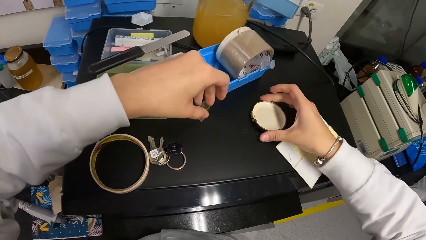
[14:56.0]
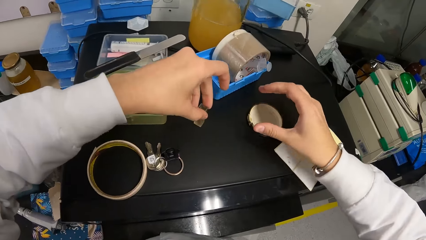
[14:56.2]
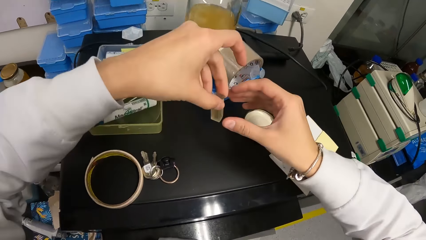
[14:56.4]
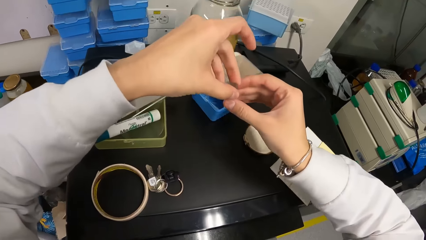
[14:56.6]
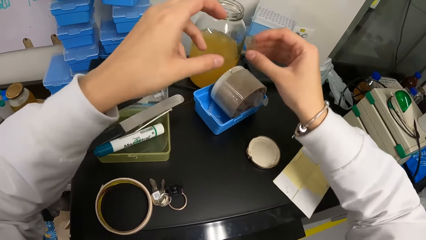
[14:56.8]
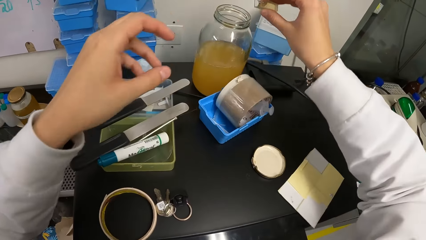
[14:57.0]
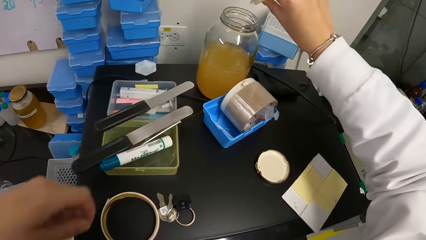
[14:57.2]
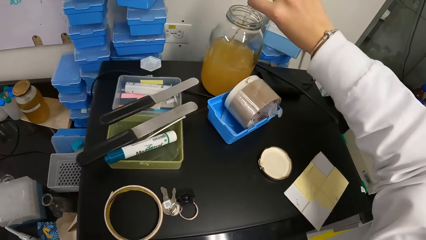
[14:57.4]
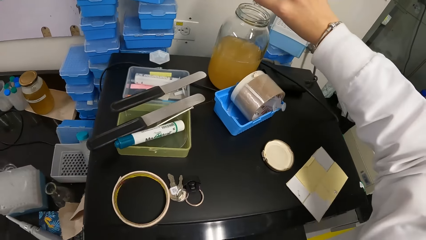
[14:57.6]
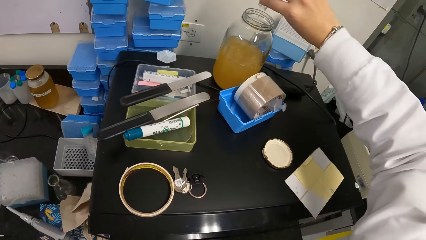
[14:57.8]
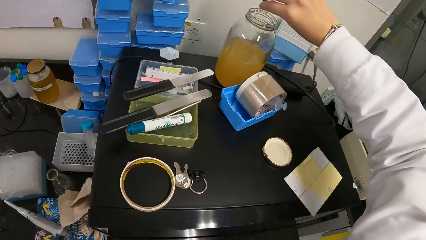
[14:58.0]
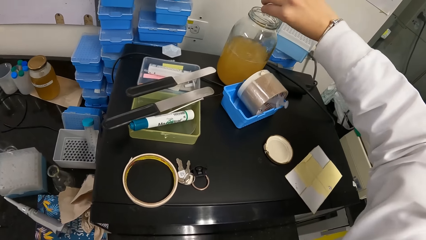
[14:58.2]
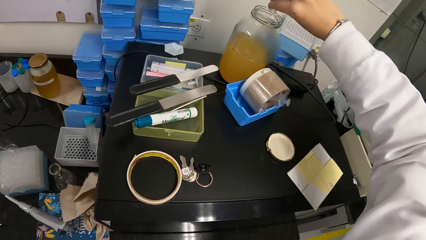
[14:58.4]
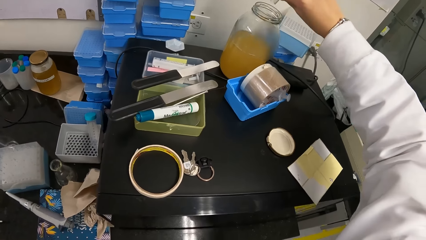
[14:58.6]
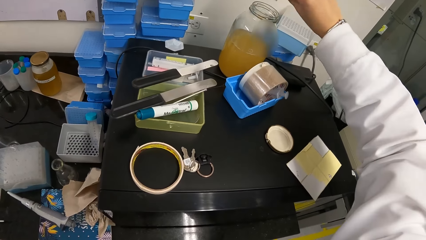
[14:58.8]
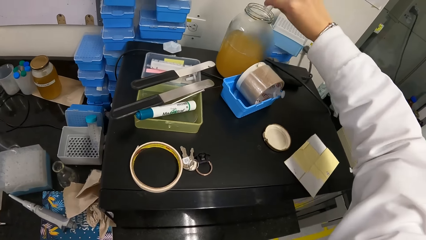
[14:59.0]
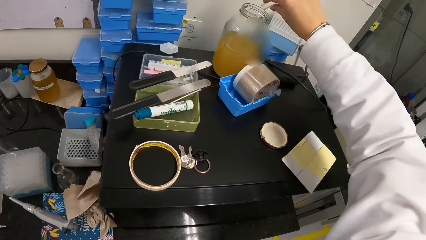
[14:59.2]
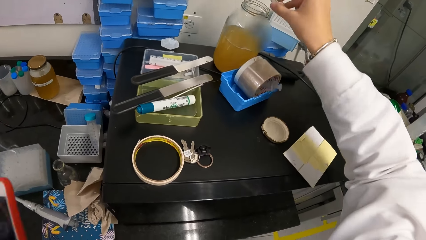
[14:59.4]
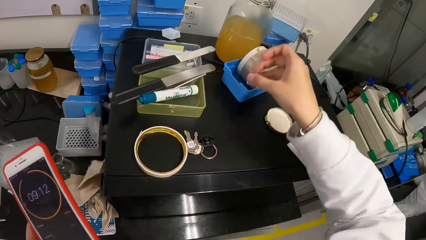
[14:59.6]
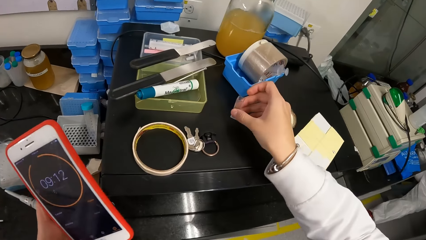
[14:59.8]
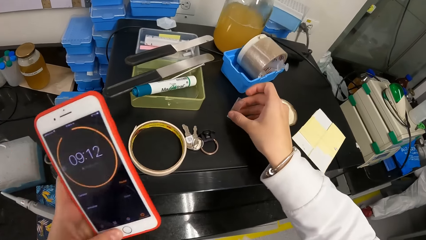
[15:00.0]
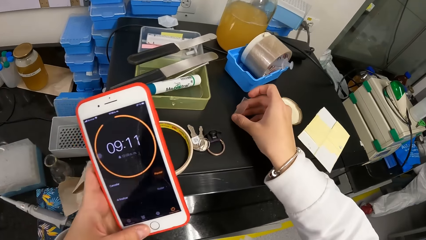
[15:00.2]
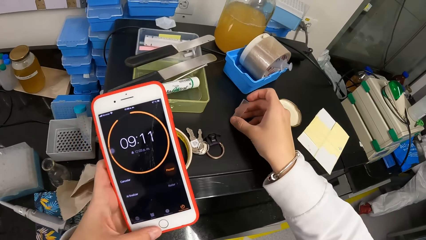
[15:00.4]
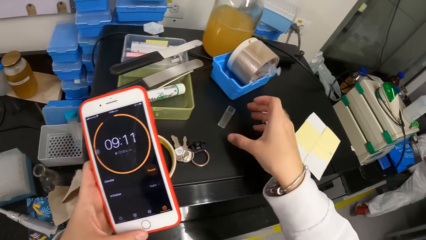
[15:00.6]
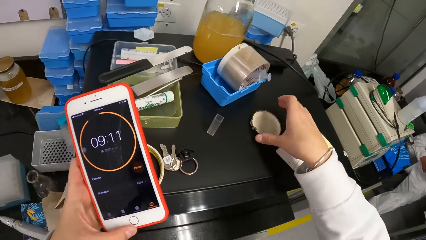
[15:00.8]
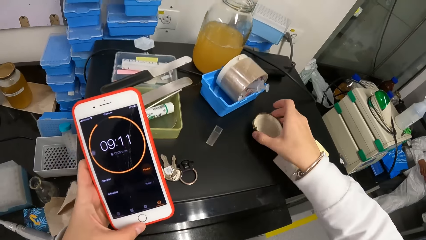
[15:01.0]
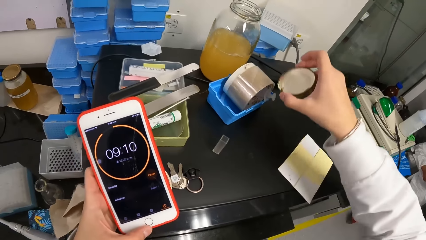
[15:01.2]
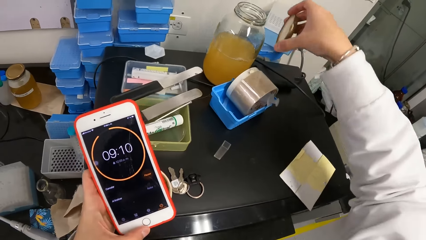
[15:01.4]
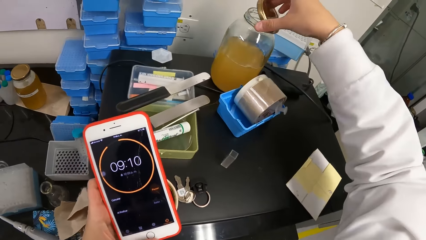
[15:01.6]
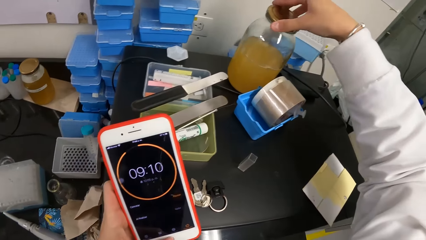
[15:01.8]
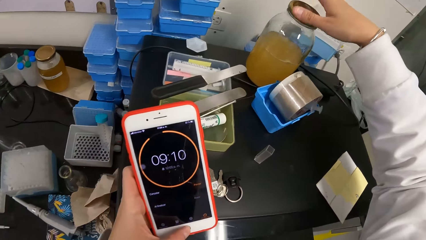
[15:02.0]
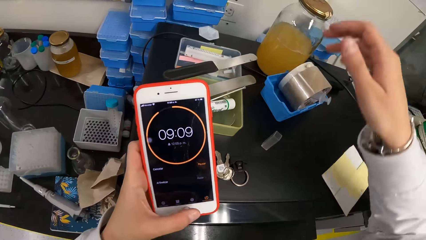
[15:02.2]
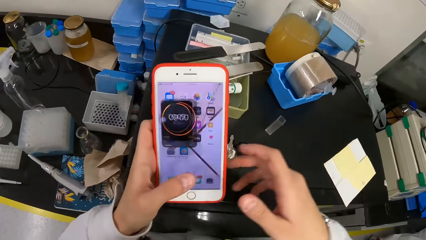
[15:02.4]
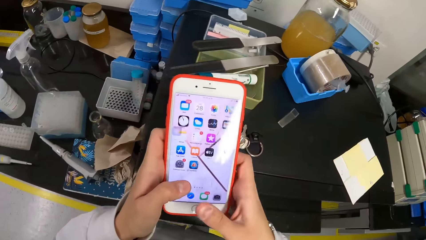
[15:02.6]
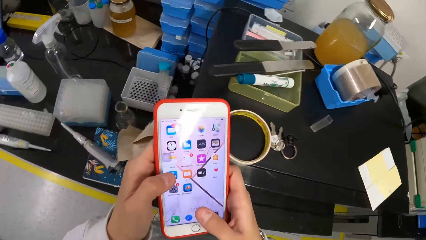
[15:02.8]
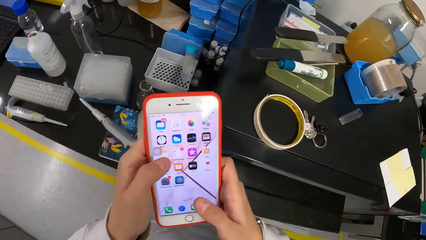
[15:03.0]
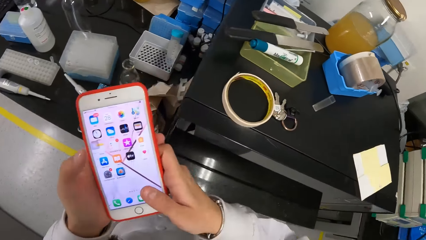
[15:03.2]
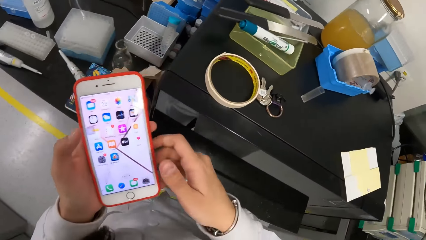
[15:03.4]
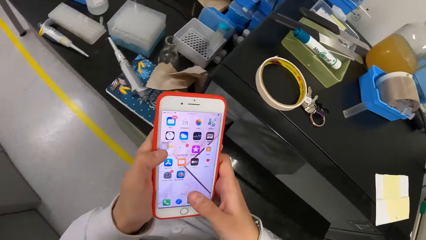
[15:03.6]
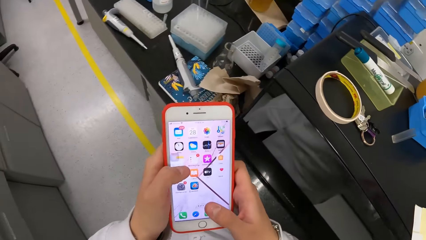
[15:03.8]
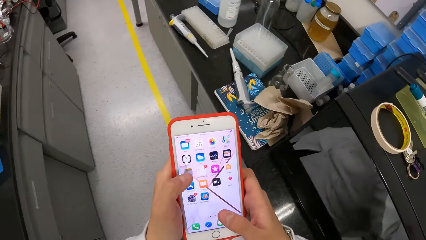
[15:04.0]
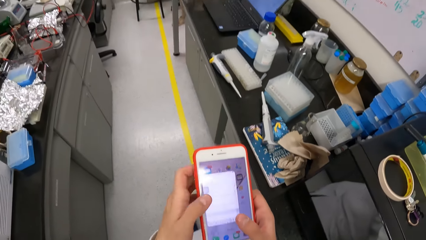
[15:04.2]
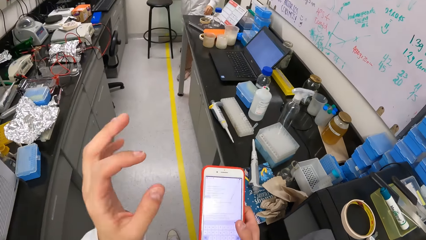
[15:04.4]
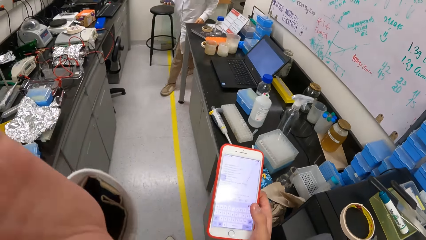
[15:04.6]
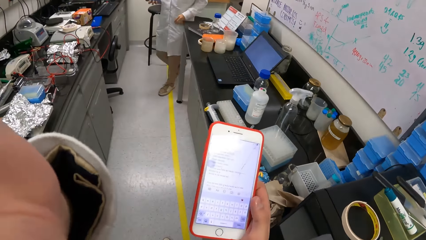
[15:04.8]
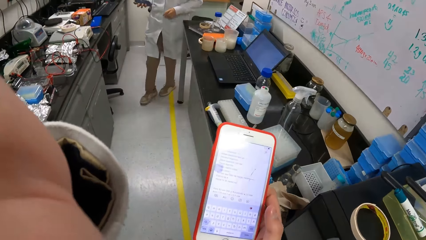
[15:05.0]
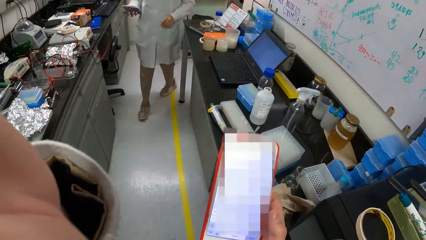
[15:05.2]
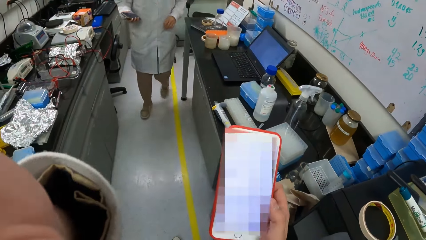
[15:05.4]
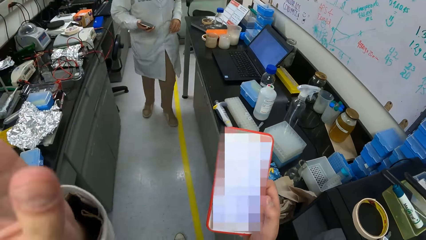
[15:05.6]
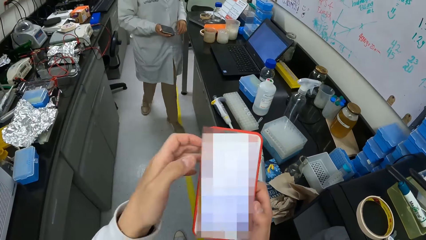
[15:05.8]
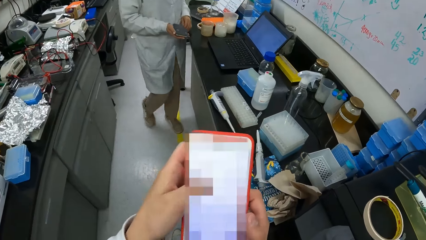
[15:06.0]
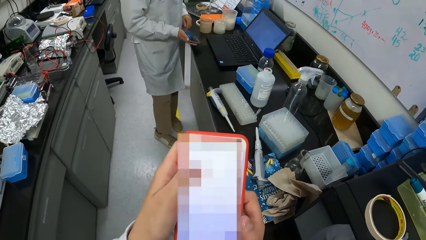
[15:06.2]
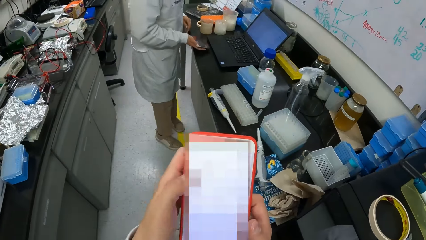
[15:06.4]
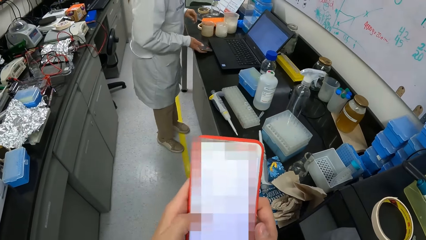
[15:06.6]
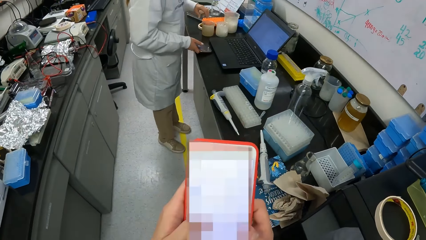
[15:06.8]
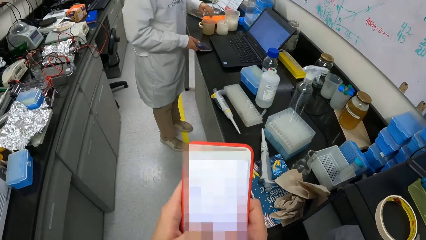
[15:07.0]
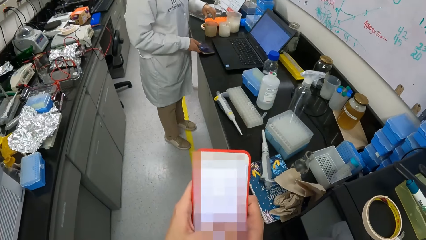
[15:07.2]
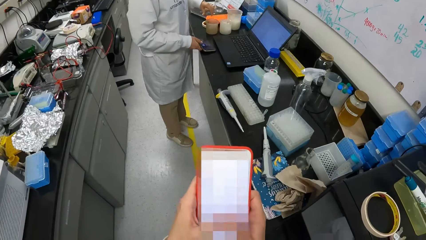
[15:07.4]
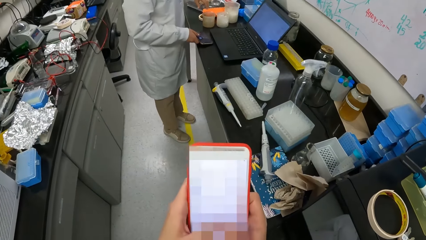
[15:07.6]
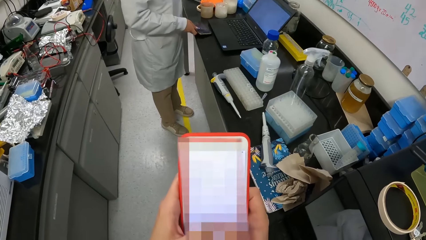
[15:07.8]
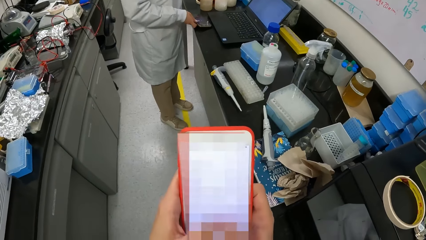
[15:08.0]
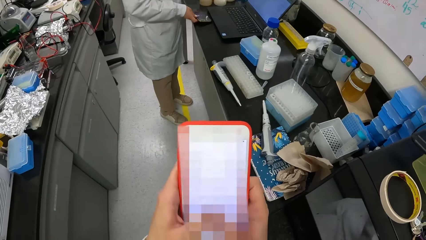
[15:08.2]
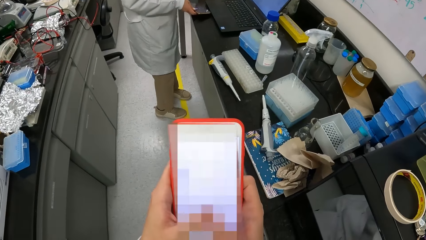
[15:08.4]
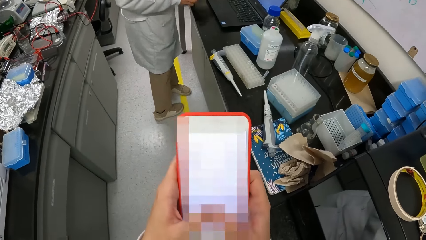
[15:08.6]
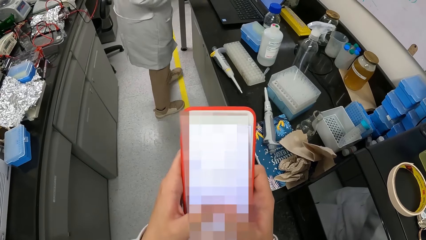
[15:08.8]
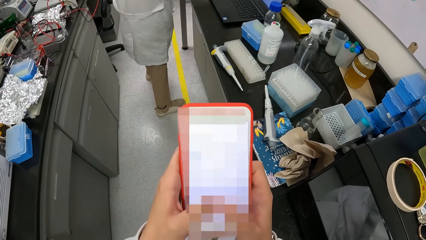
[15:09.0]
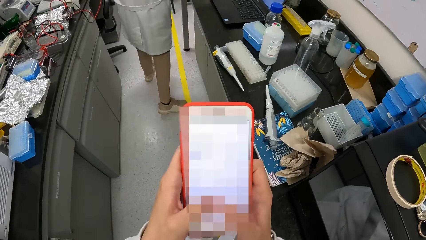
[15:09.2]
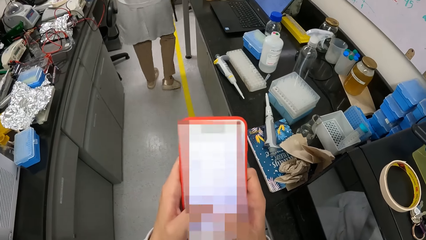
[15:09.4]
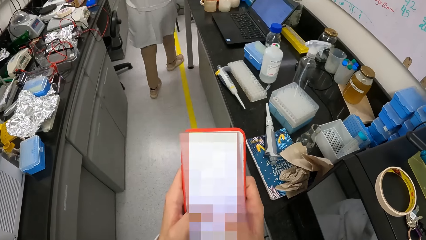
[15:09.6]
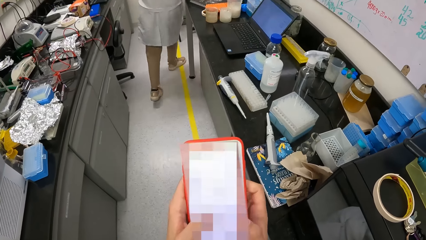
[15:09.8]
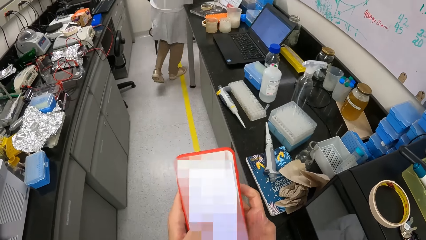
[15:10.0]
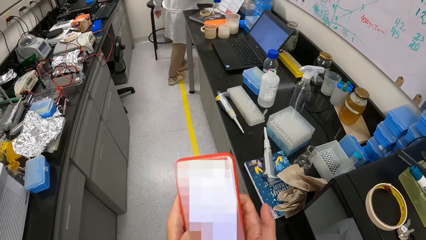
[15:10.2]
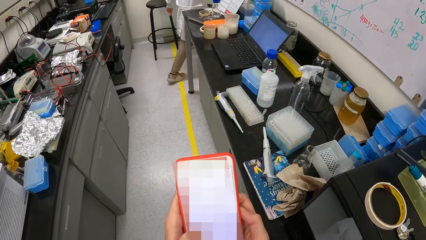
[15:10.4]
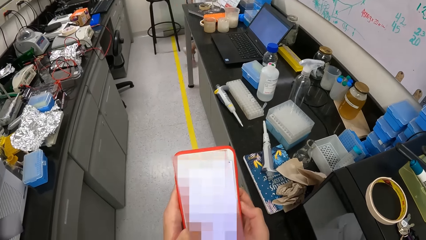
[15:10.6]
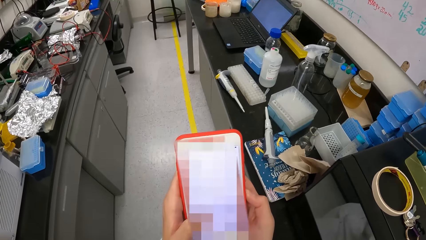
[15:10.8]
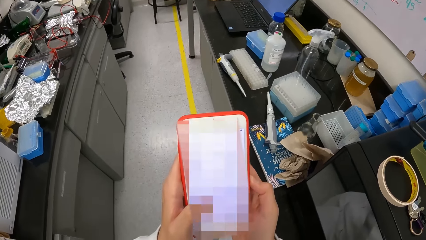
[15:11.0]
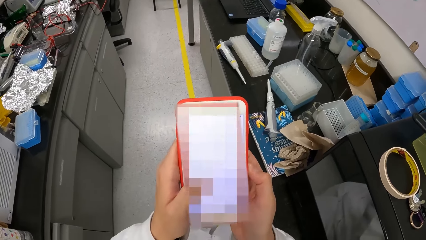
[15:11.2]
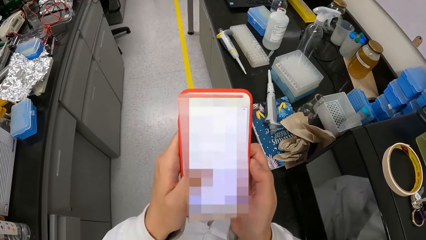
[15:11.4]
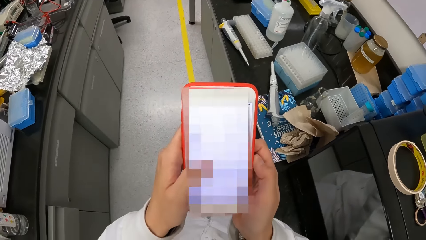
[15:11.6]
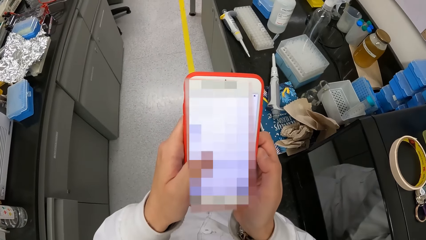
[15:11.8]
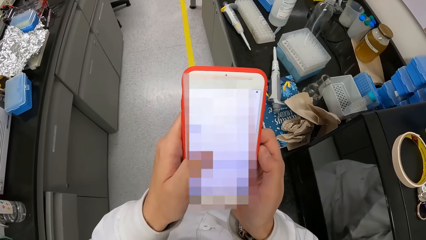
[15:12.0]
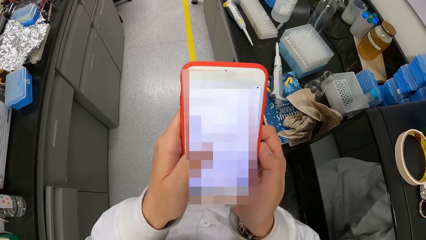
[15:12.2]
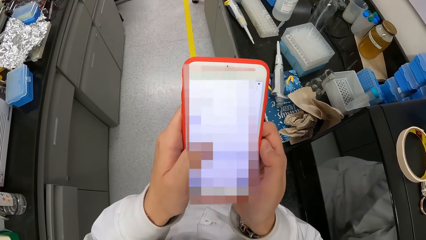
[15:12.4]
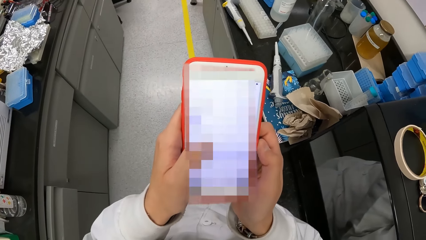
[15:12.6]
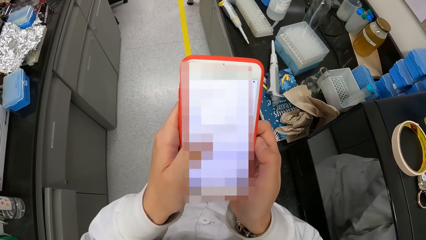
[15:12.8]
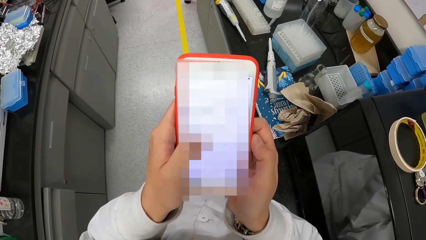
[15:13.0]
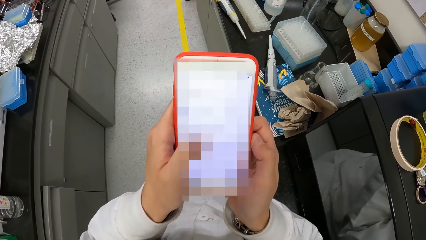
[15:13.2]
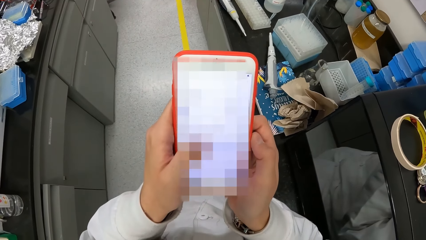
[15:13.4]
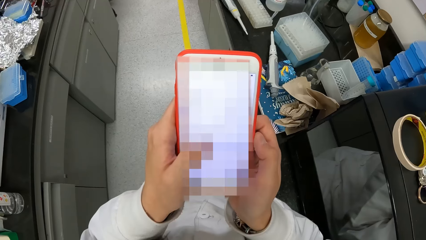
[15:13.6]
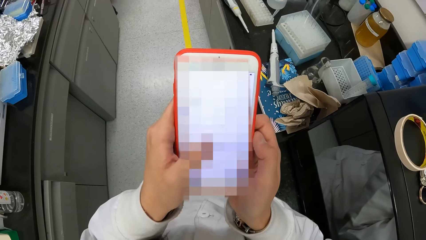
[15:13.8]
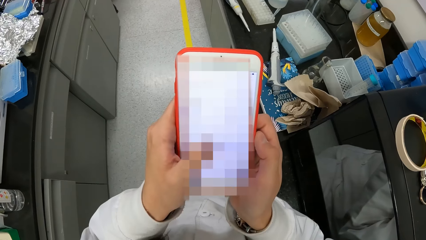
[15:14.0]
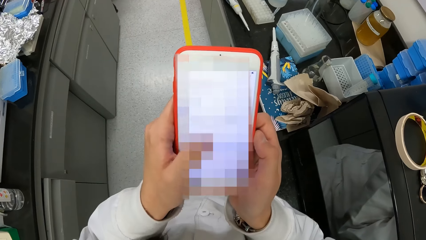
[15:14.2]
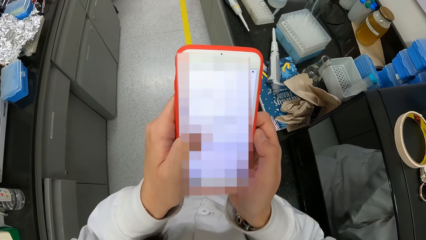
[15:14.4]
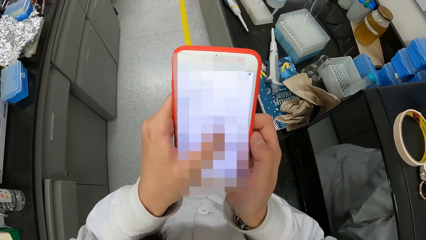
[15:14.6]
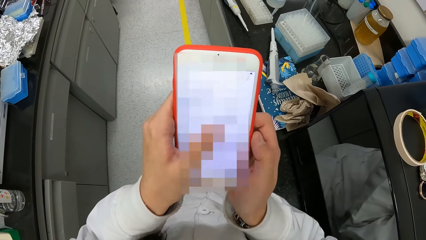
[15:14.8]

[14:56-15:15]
The camera wearer places the jar lid on the microwave with her right hand. She picks up the sample cup on the microwave with her left hand. She transfers the sample cup from her left hand to her right hand. She pours the sample from the sample cup into the jar with her right hand. She places the sample cup on the microwave with her left hand. She picks up the jar lid on the microwave with her right hand. She closes the jar with the lid in her right hand. She holds the phone with both hands and operates the phone with both hands. She removes her left hand from the phone. A woman walks in the room. The camera wearer operates the phone with both hands. The woman places a phone in her right hand on the slab.
